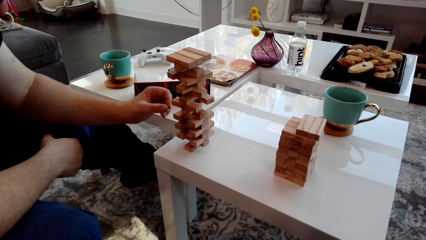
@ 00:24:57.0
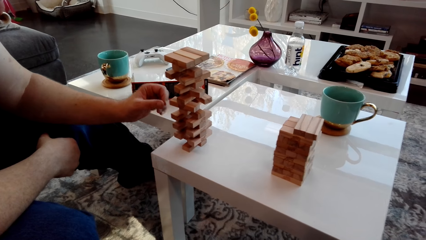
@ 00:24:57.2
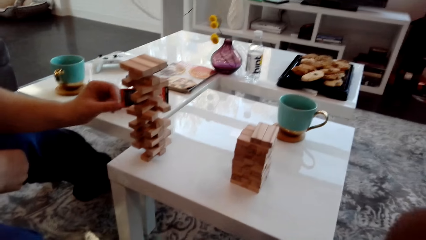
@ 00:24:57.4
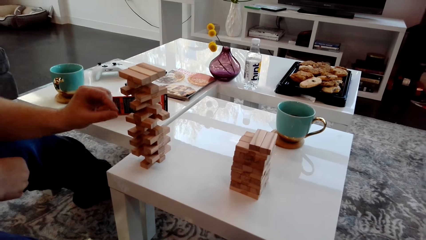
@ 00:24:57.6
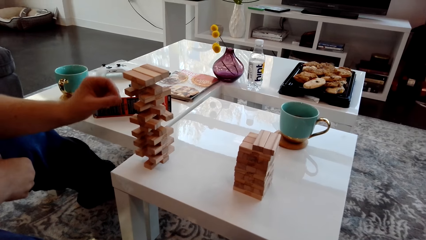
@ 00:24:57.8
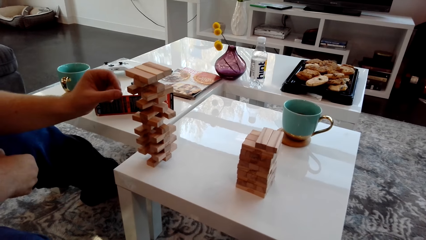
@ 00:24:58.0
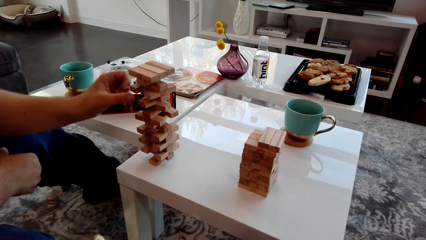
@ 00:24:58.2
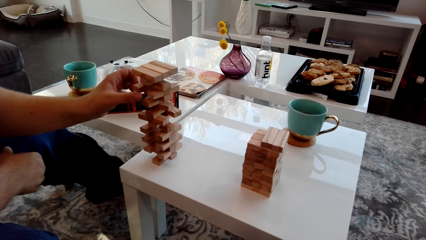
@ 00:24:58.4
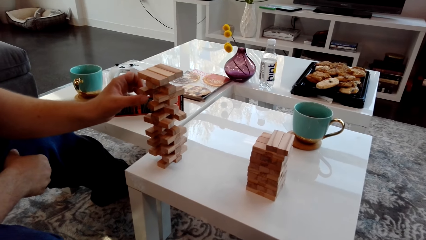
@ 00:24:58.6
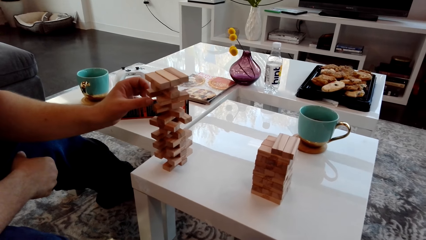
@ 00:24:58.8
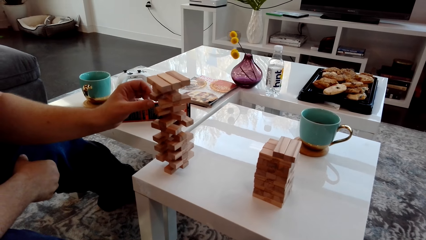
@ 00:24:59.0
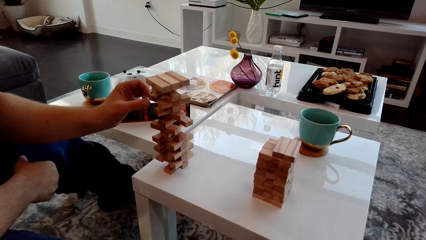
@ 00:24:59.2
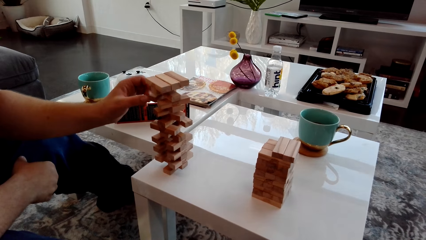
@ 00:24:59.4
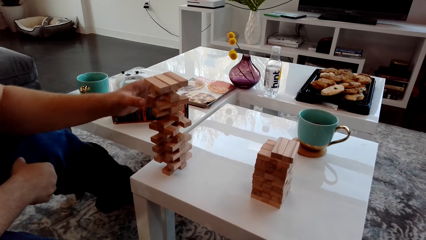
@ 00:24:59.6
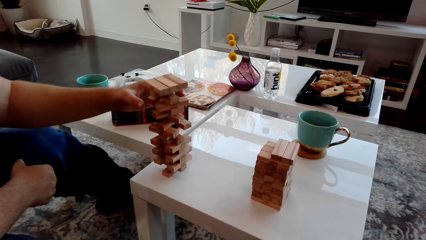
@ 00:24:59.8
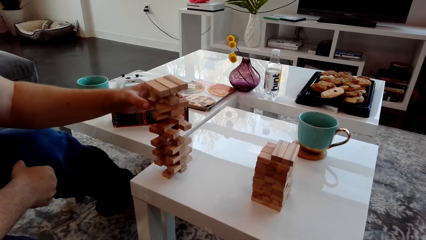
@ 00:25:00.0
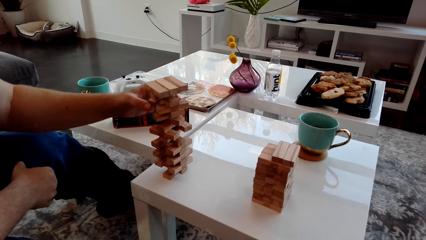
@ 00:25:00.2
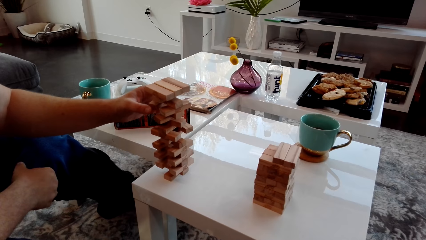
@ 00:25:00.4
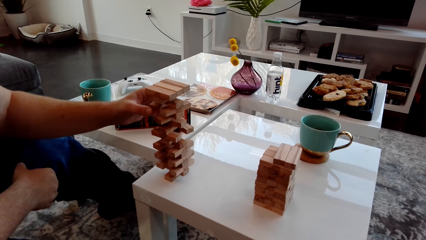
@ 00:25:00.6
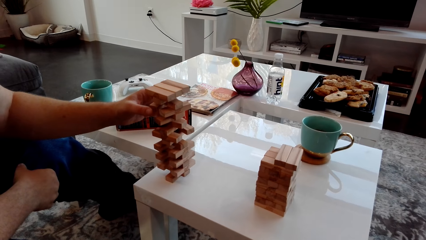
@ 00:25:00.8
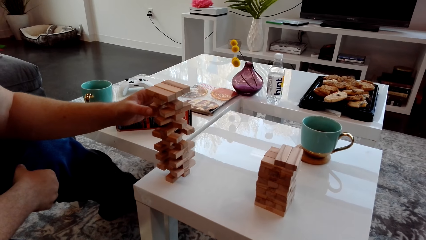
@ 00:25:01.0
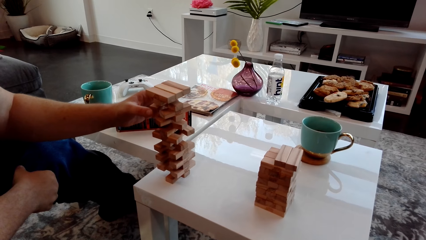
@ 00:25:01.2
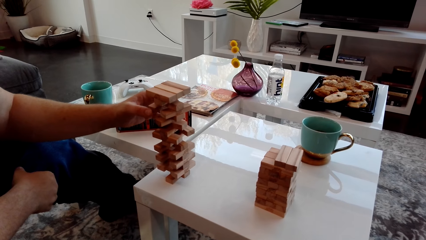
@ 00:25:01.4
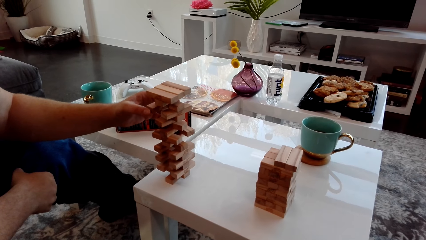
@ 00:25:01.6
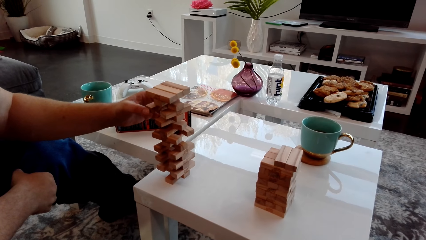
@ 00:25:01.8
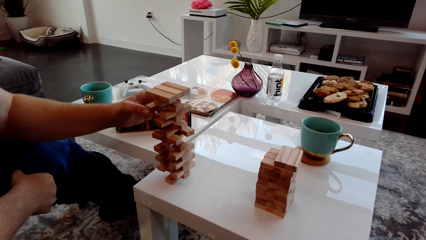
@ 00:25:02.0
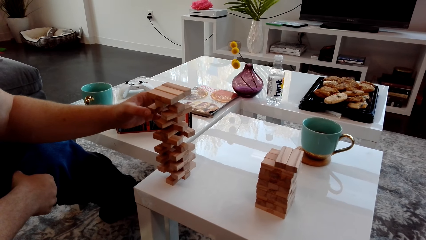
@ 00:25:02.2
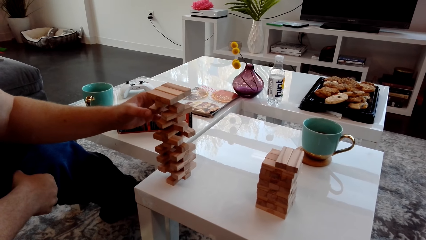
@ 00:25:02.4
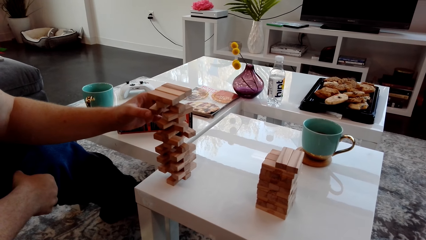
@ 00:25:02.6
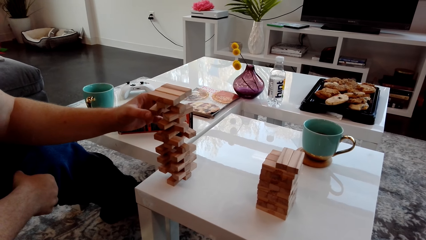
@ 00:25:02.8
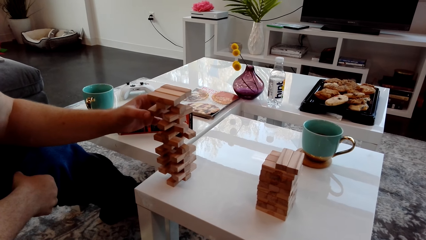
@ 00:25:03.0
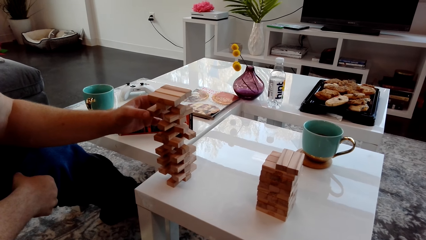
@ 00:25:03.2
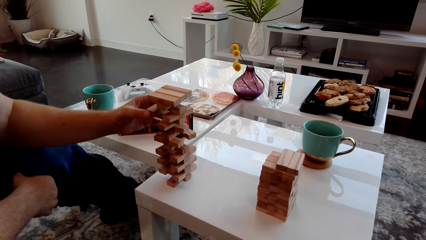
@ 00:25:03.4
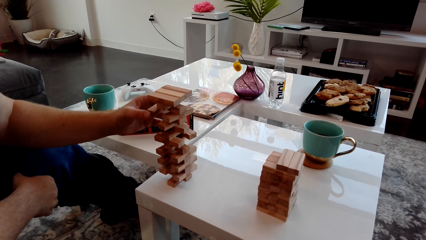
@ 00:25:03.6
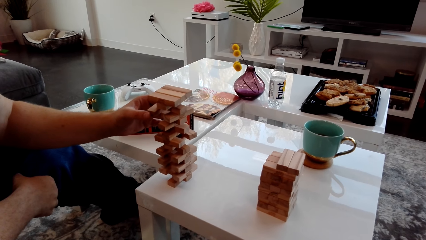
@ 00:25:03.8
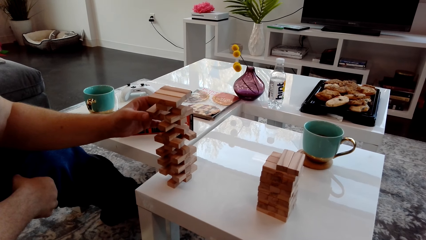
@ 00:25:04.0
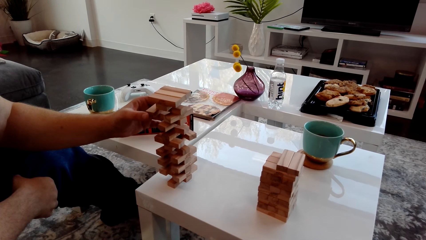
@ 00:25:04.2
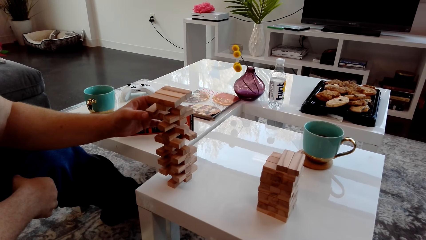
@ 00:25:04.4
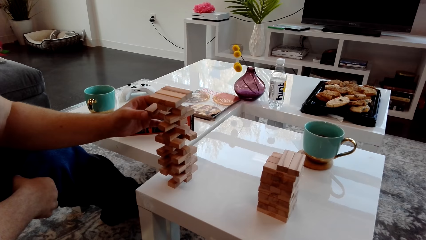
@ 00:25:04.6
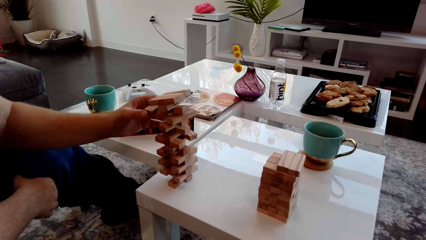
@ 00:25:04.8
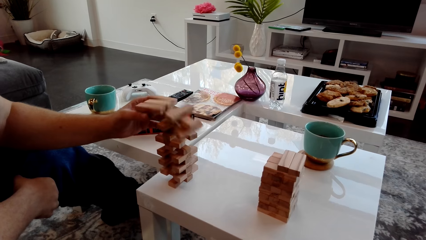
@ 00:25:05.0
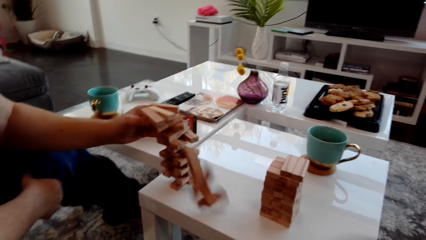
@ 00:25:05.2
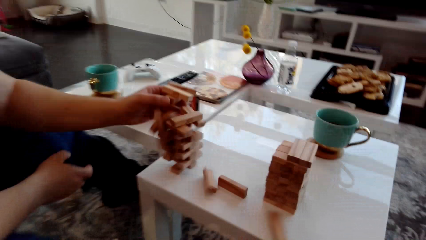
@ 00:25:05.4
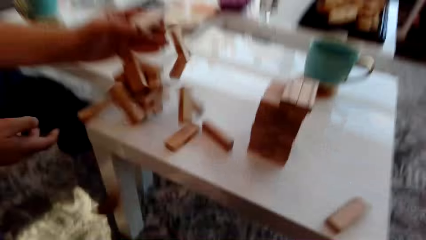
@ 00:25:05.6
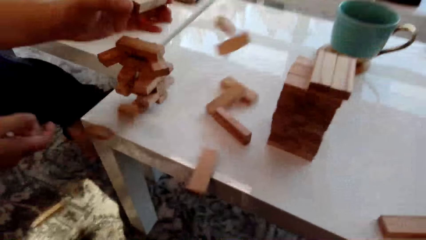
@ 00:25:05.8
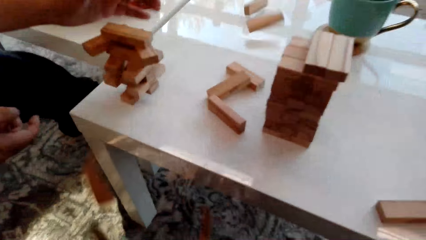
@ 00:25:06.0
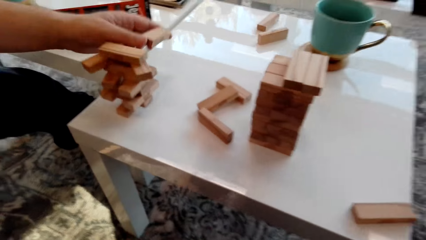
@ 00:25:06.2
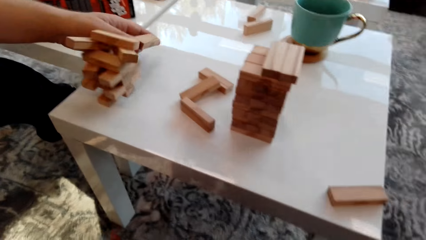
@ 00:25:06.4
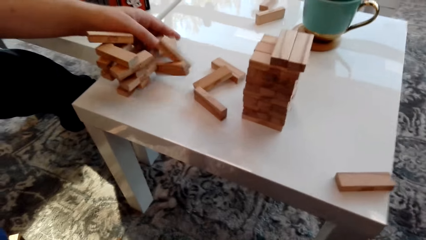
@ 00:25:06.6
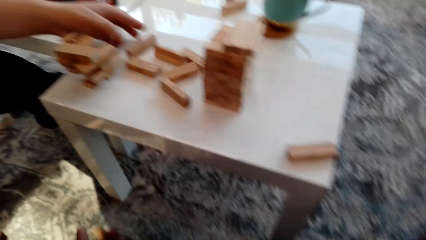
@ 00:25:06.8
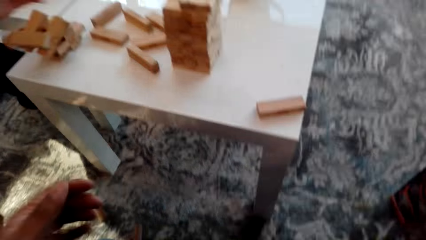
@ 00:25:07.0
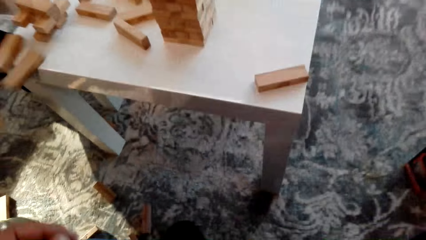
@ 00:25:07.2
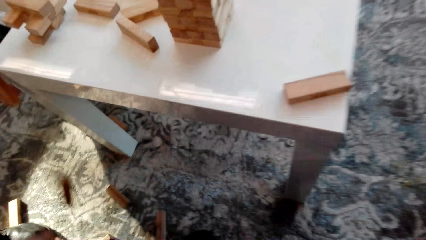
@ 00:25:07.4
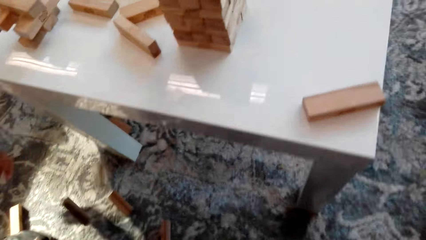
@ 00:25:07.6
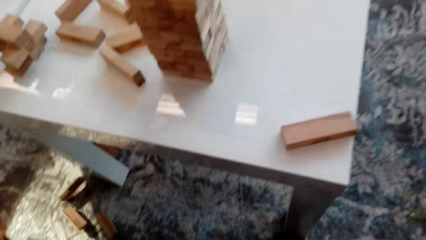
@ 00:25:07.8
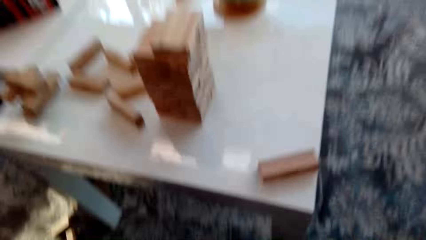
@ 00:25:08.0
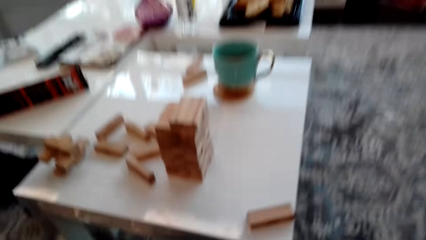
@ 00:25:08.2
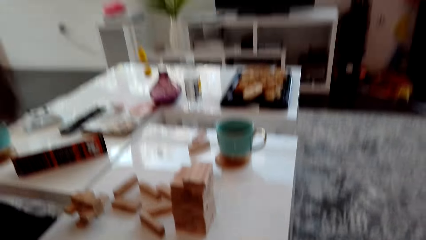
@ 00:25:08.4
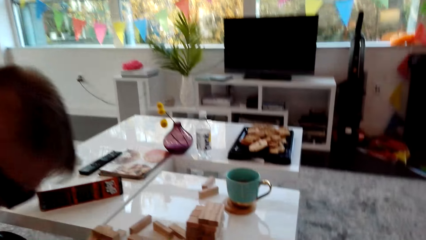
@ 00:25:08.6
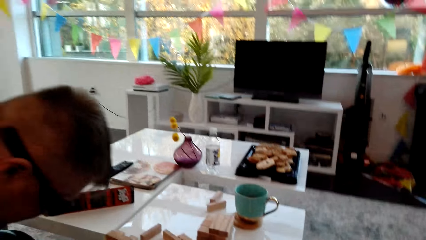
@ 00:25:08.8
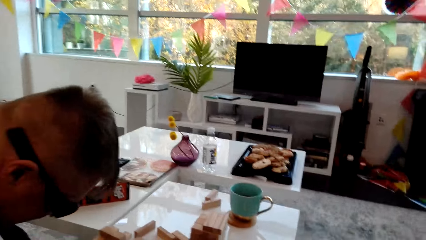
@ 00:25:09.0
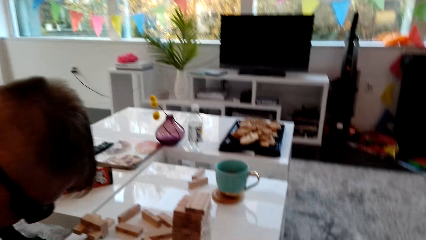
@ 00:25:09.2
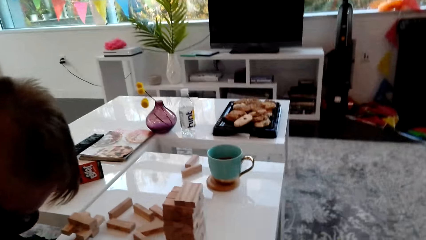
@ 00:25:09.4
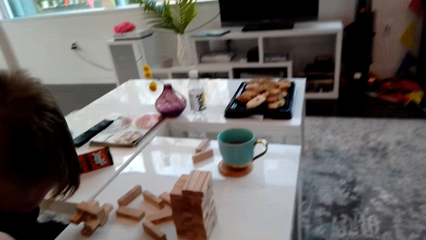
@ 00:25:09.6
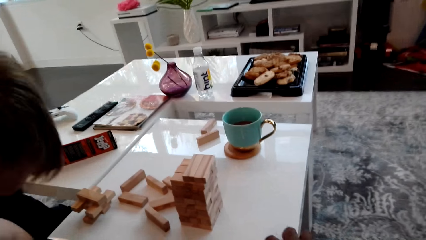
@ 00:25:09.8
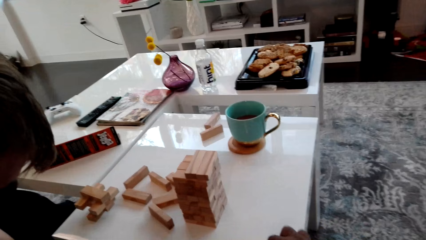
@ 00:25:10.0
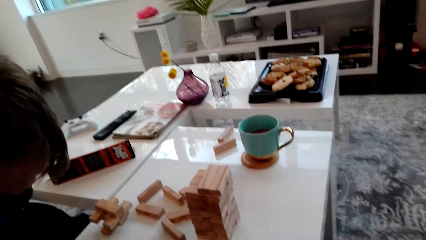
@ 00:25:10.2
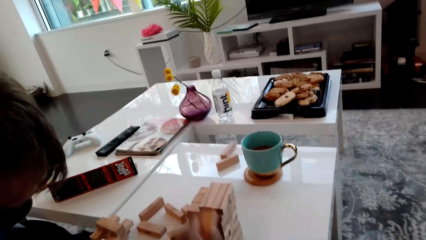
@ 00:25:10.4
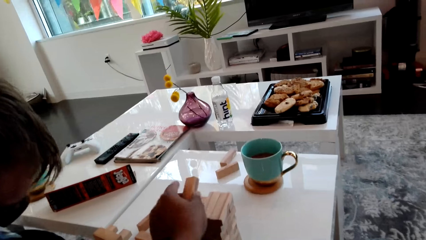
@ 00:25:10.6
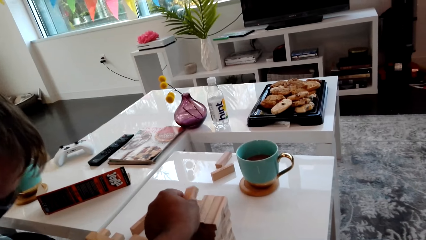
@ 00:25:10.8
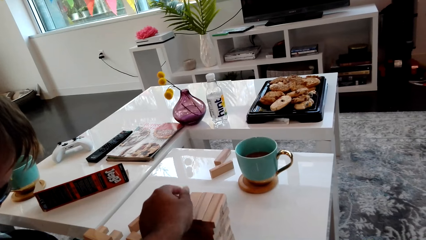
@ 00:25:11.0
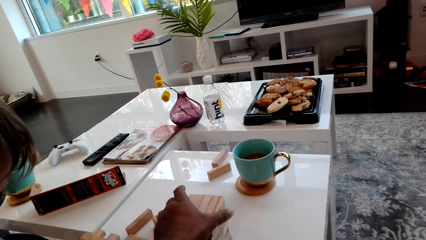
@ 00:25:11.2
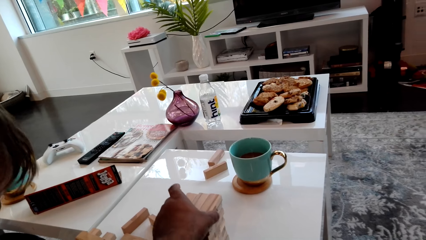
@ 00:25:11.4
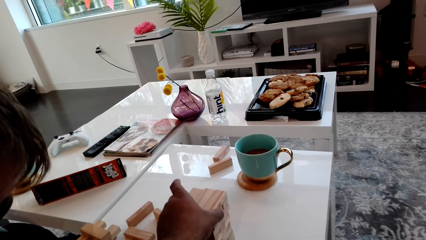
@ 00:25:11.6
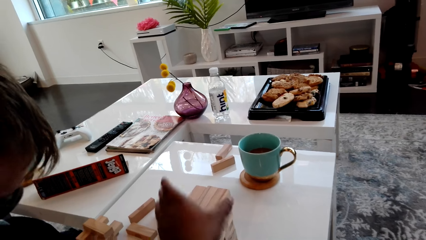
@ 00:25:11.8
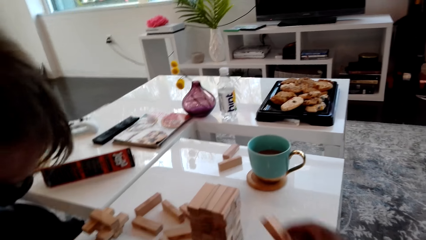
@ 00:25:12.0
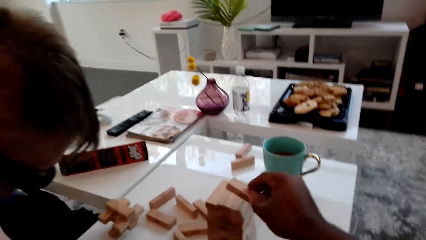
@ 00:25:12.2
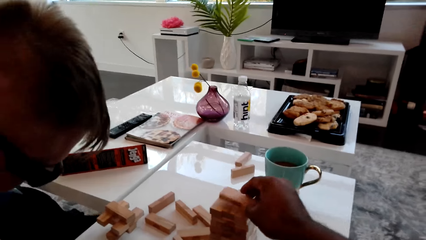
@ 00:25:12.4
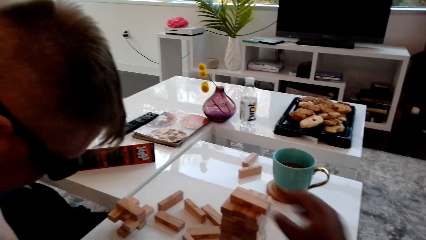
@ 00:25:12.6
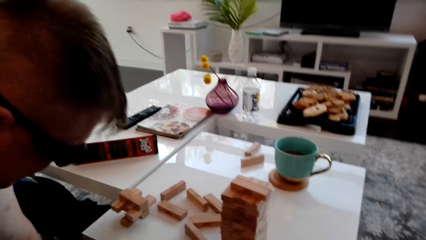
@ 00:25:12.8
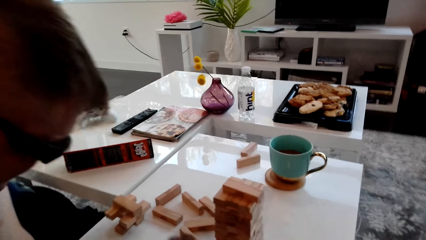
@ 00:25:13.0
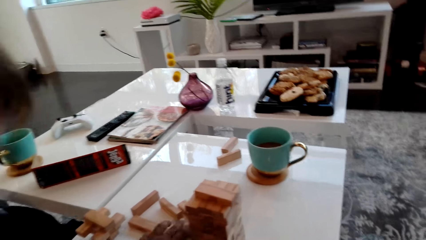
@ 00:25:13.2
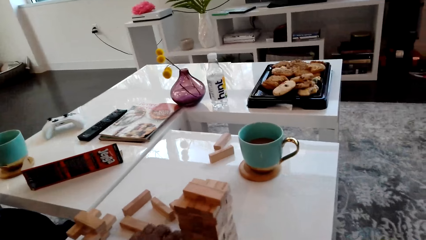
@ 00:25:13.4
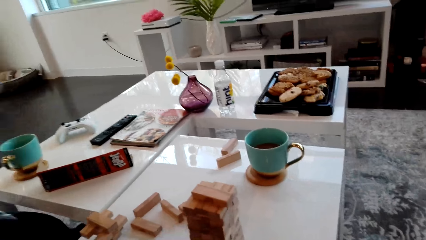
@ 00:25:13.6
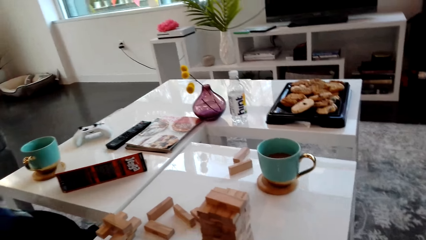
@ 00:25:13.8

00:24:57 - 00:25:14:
The man touches the blocks. The man removes a wooden block from the tower. The man falls the blocks. The man puts the wooden block on the table and picks up the wooden blocks from the floor. The camera wearer laughs. They arrange the blocks. They place the wooden block on the block tower.
